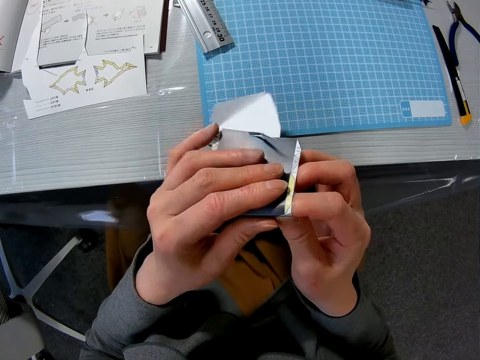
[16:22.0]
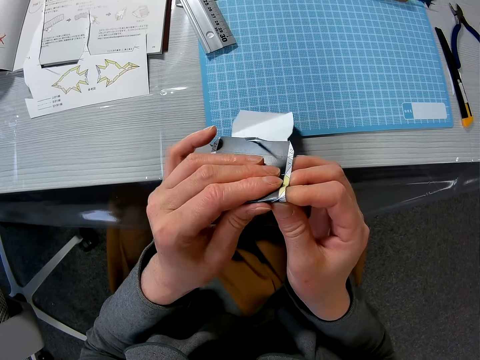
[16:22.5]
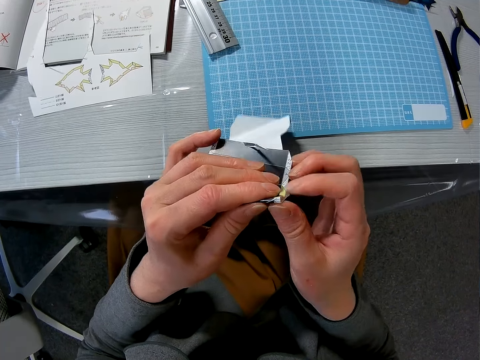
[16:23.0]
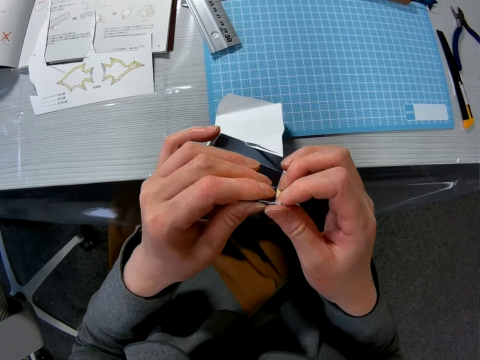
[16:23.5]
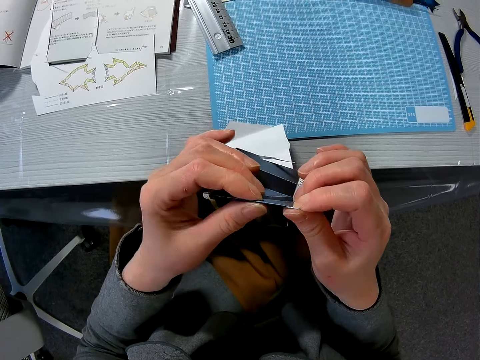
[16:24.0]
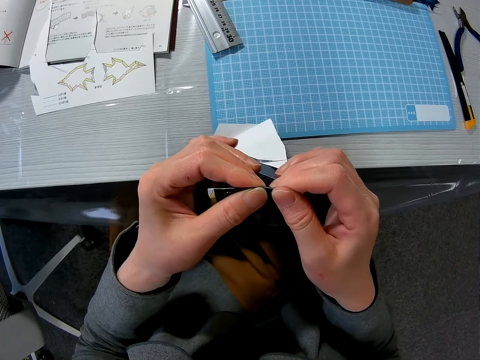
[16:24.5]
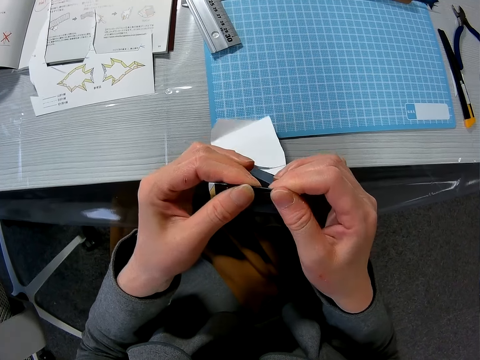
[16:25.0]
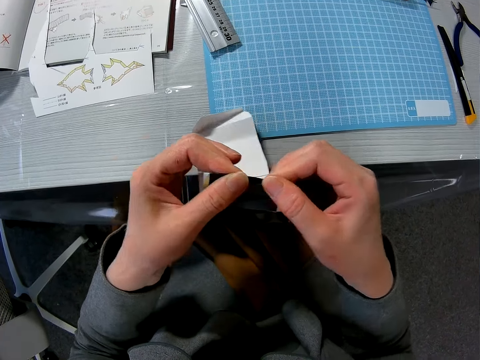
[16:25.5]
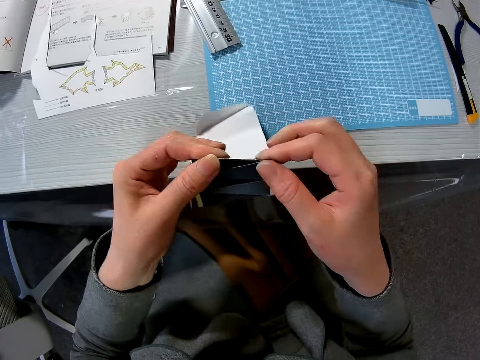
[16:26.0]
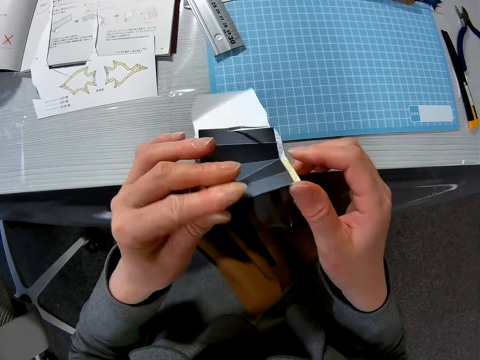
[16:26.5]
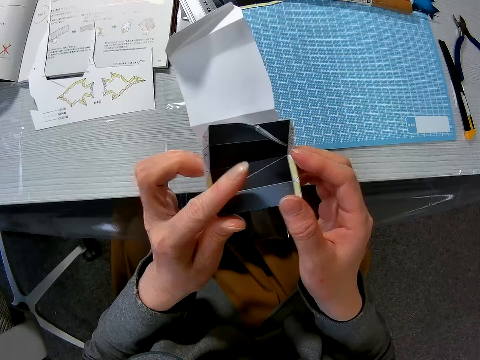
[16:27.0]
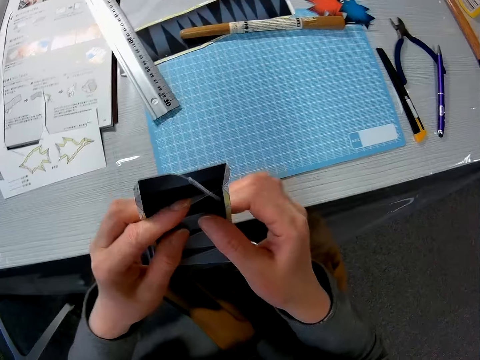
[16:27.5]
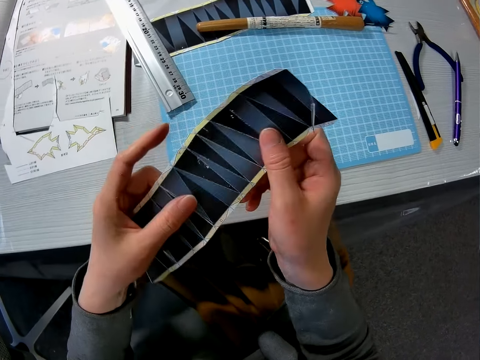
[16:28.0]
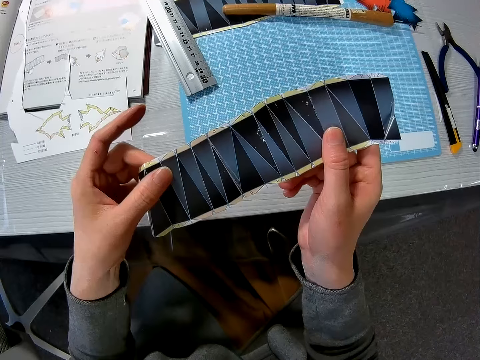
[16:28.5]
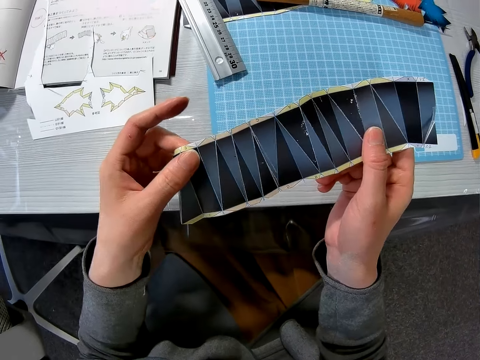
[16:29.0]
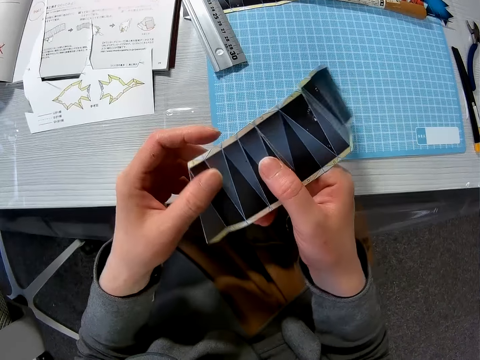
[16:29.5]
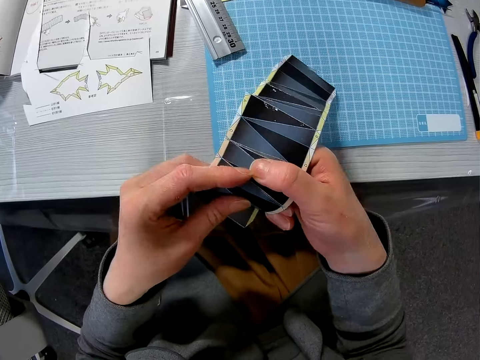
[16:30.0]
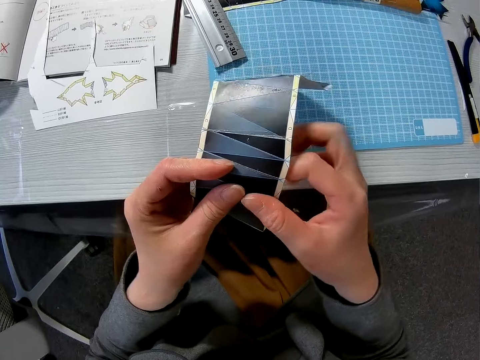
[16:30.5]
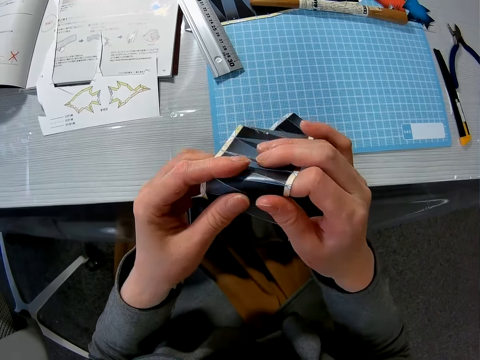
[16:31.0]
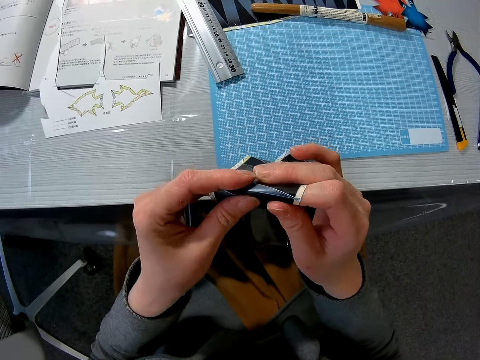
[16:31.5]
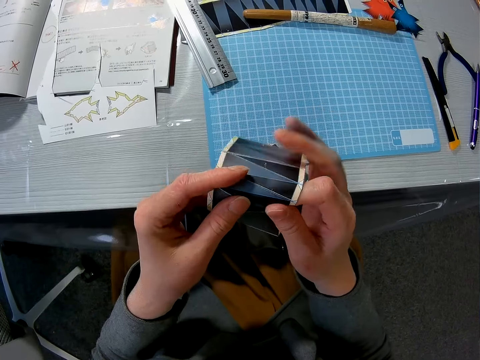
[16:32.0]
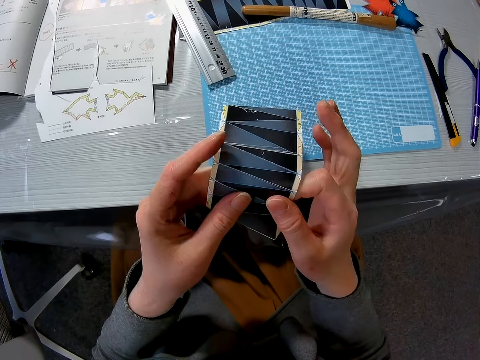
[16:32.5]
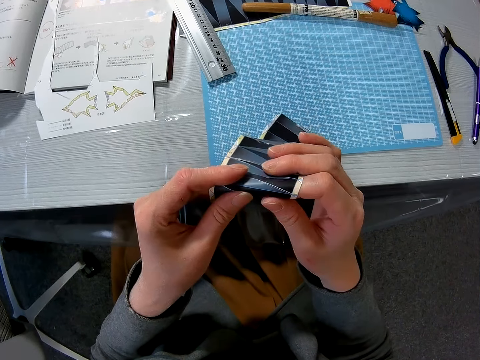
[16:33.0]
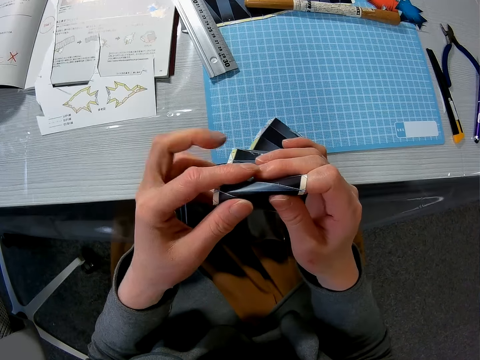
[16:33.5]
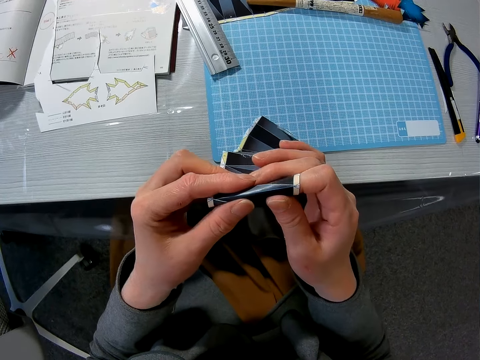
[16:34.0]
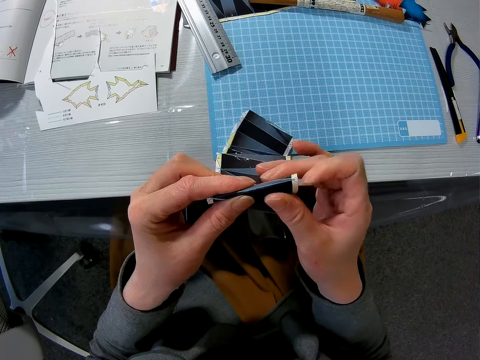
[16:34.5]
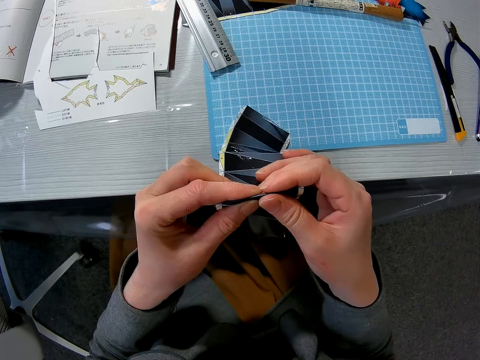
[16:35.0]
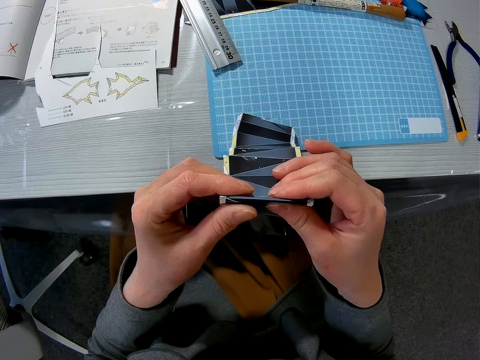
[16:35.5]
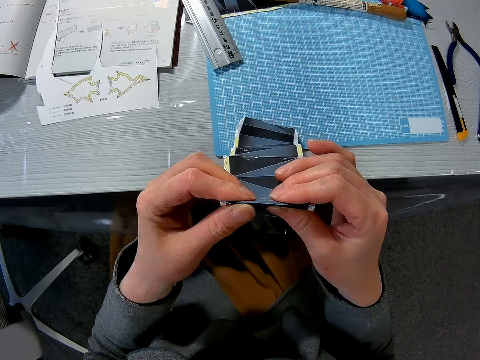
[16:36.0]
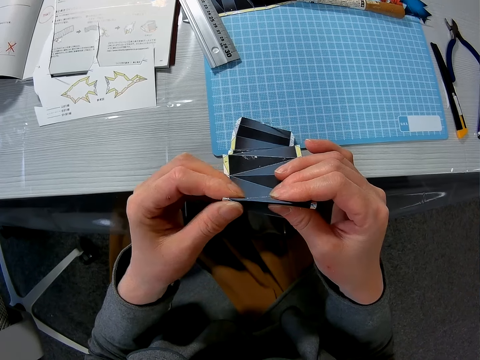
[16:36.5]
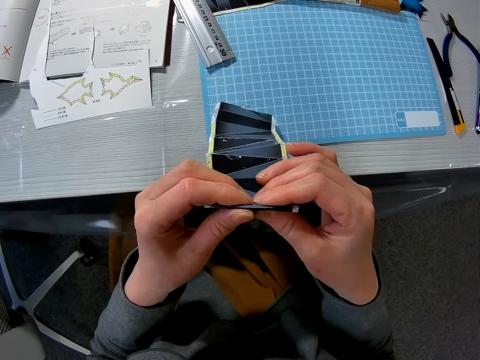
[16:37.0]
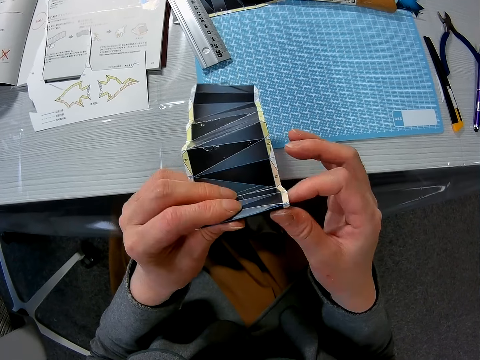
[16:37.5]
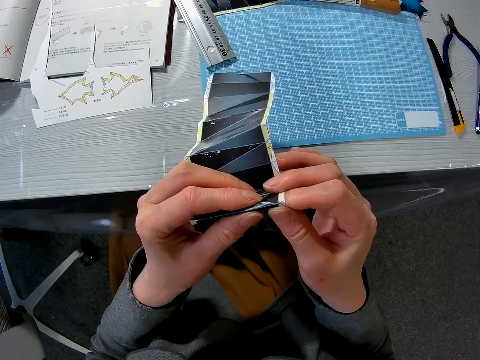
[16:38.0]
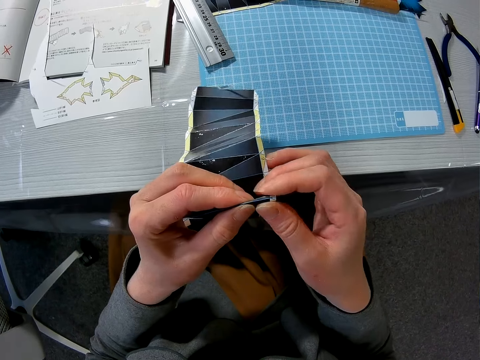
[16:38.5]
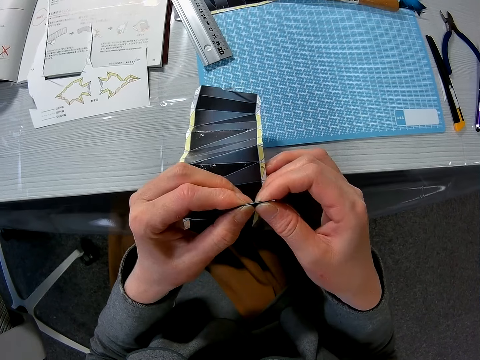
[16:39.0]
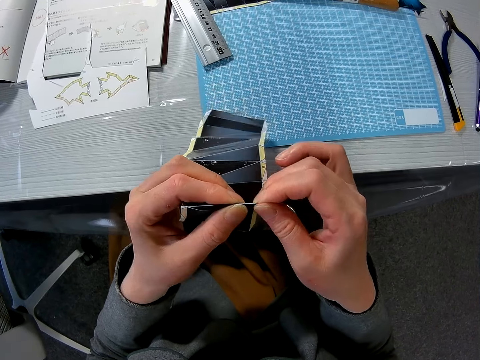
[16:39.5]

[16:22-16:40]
The camera wearer presses the template. They unfold the template. They stare at the template. They fold the template. They press the template.

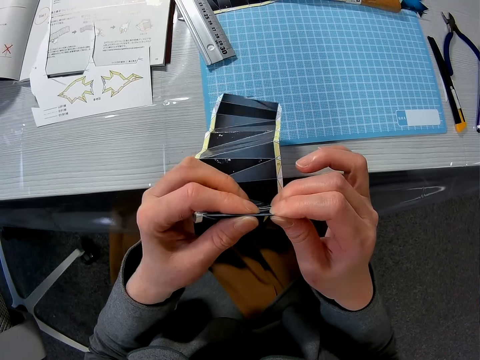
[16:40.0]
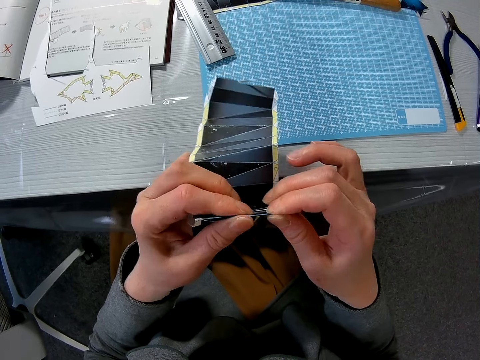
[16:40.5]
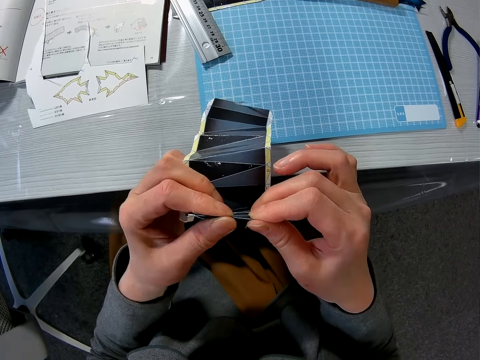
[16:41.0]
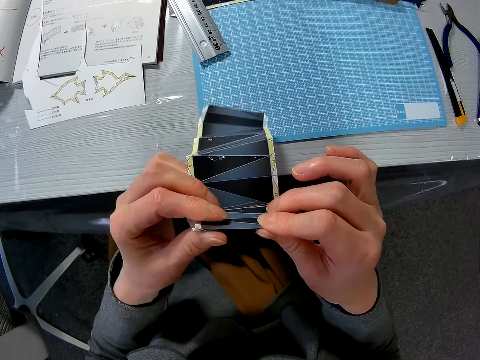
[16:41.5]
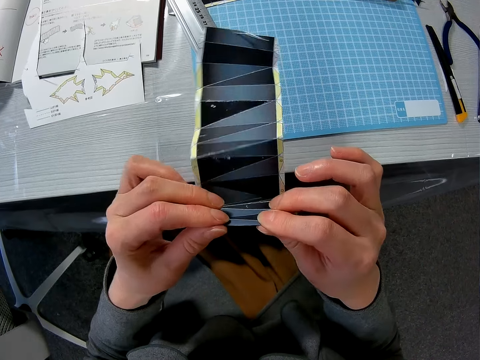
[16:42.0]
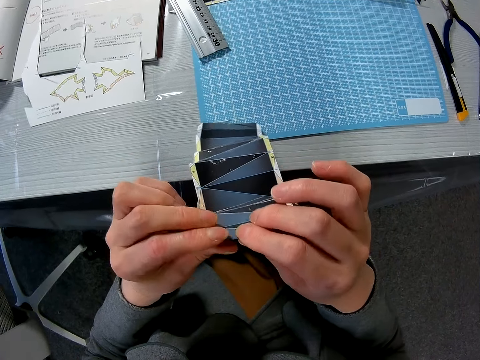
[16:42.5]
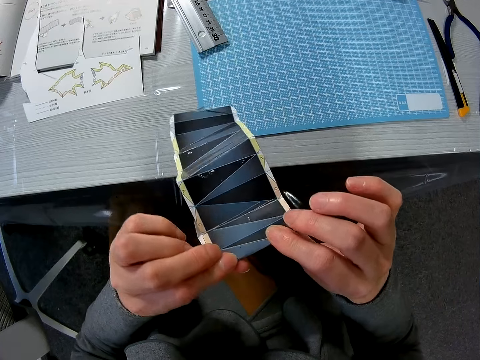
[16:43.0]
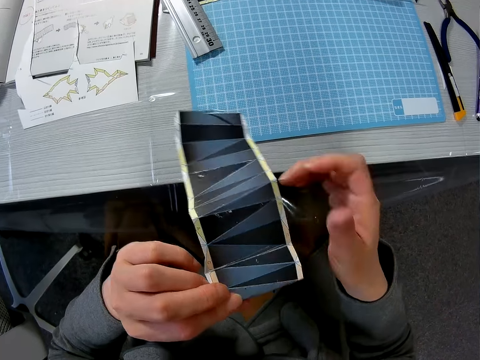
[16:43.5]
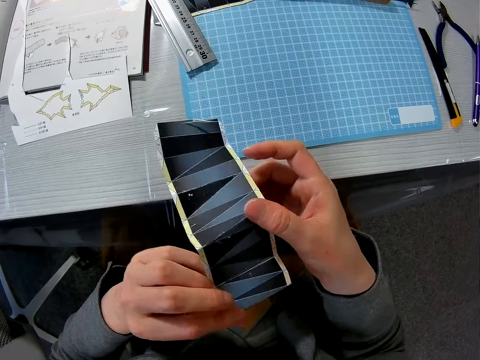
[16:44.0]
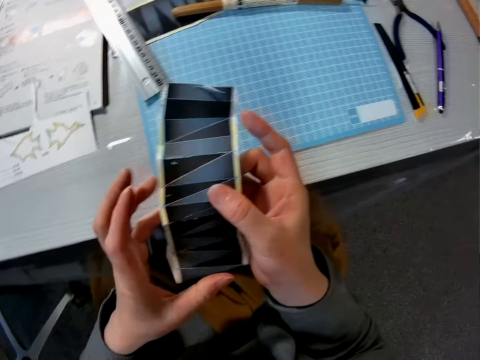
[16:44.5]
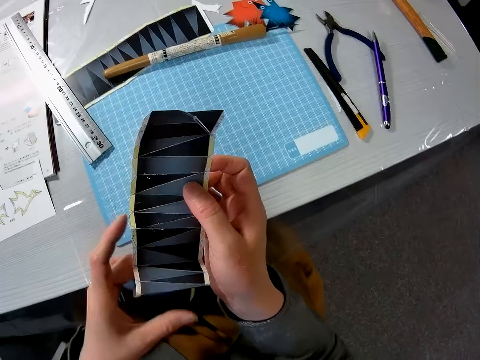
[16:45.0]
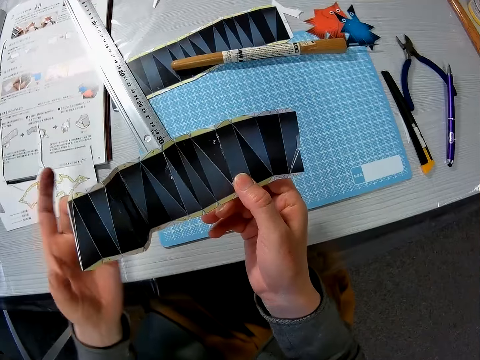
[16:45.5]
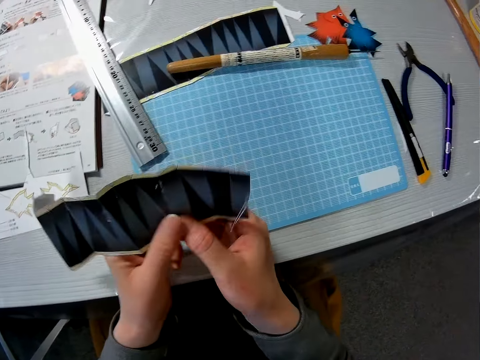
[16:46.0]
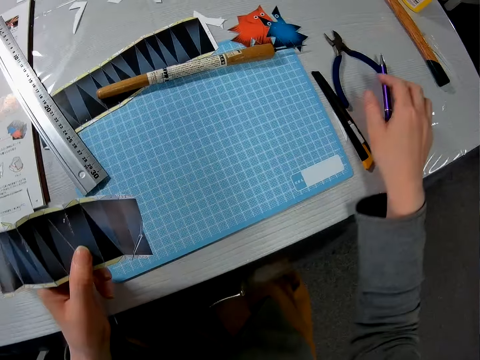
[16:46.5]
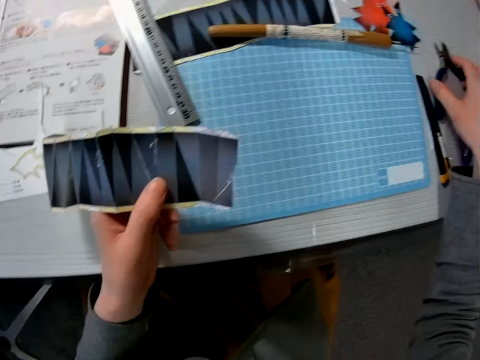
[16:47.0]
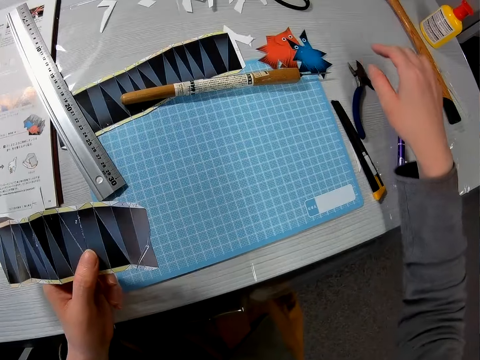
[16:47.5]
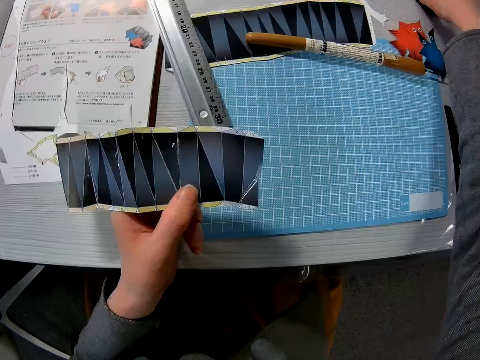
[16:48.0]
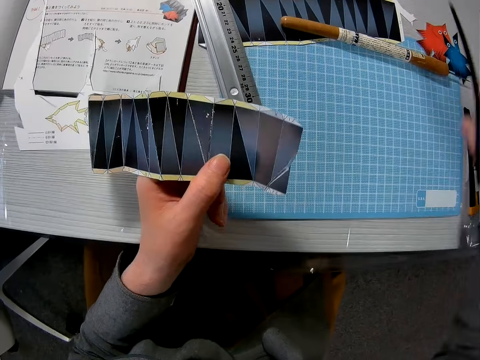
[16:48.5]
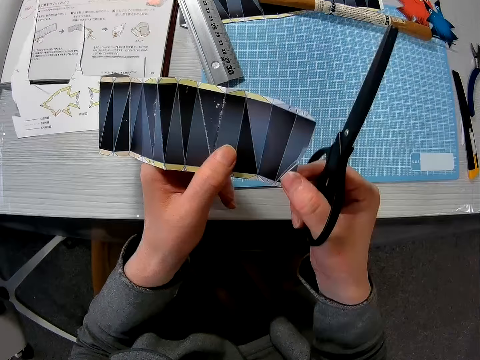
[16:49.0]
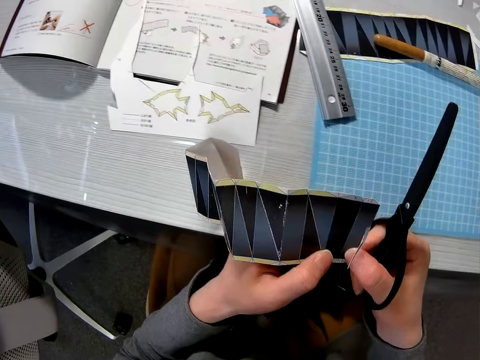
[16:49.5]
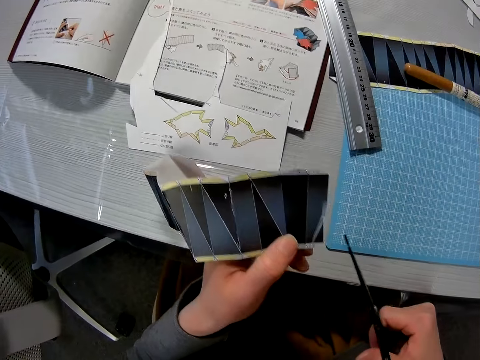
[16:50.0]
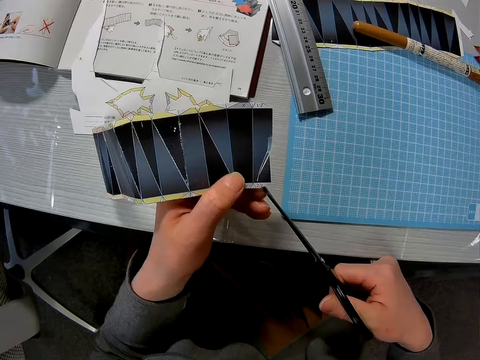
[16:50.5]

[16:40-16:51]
The camera wearer holds the template. She attempts picking up a pair of pliers from the table with her right hand. She picks up a pair of scissors from the table with her right hand. She aligns the template.
